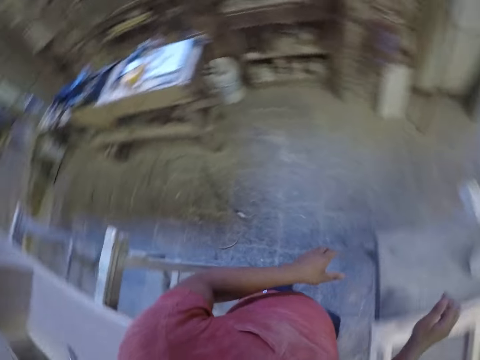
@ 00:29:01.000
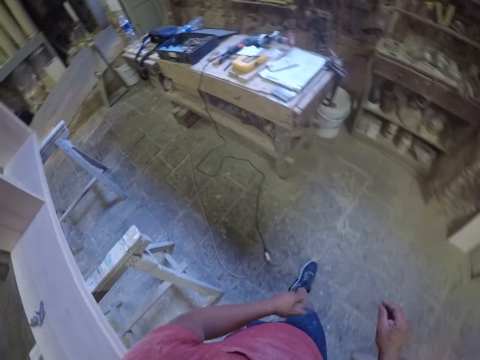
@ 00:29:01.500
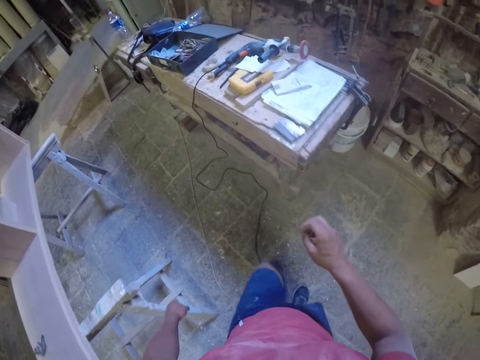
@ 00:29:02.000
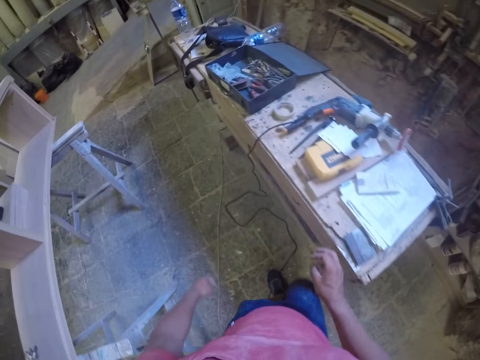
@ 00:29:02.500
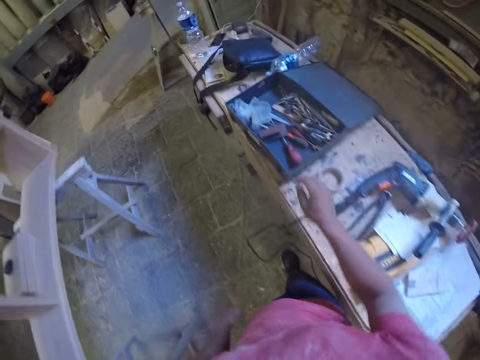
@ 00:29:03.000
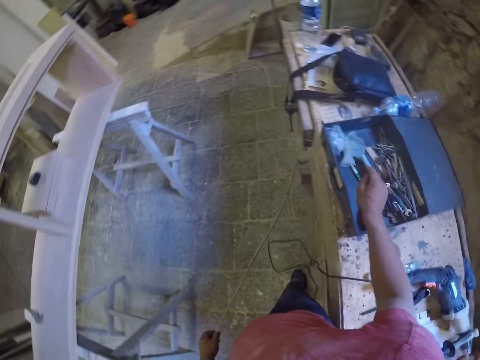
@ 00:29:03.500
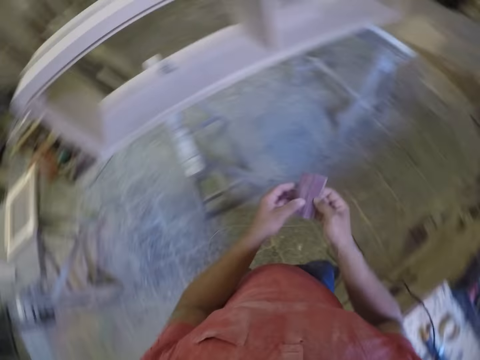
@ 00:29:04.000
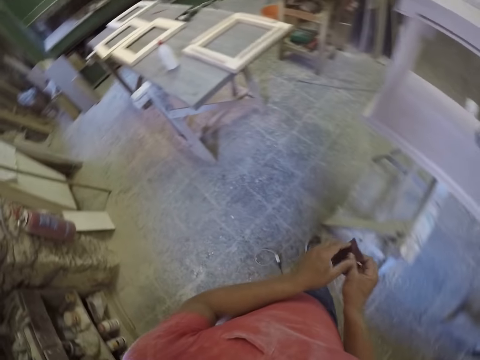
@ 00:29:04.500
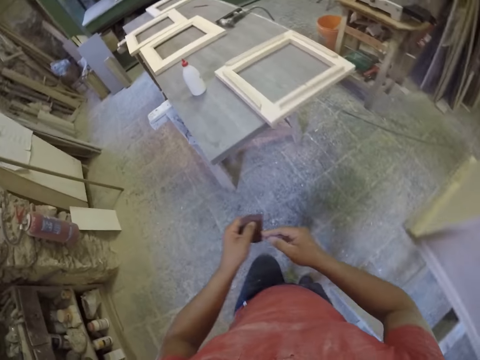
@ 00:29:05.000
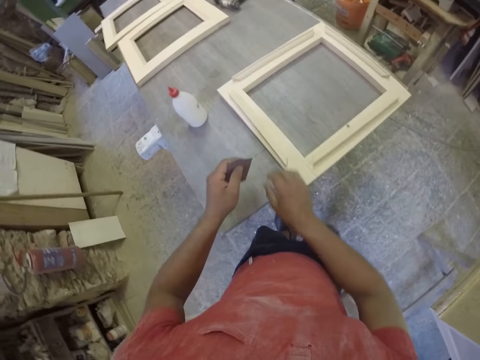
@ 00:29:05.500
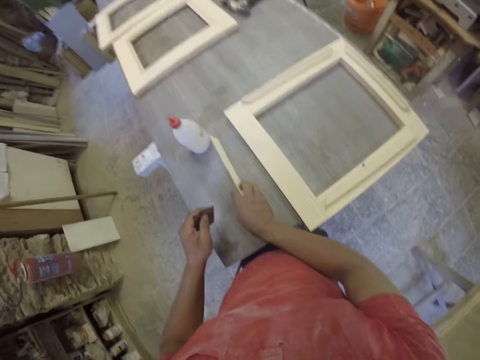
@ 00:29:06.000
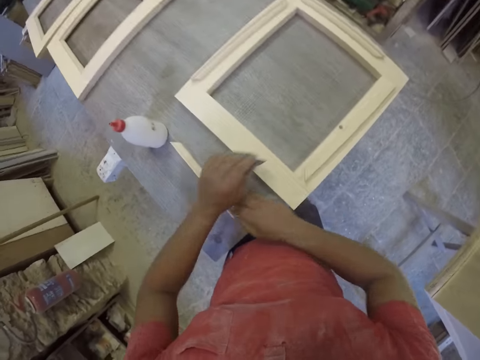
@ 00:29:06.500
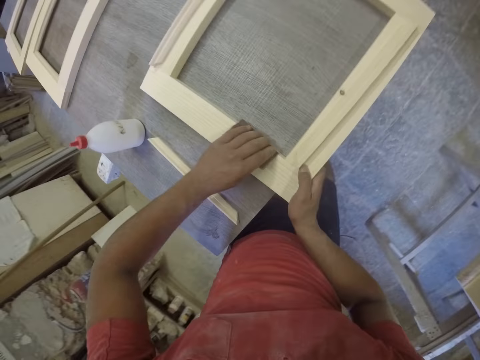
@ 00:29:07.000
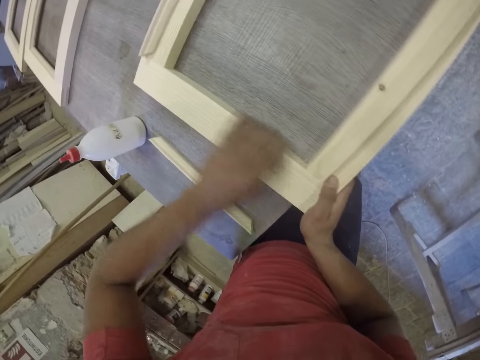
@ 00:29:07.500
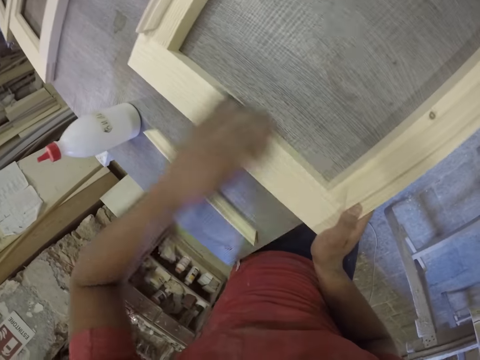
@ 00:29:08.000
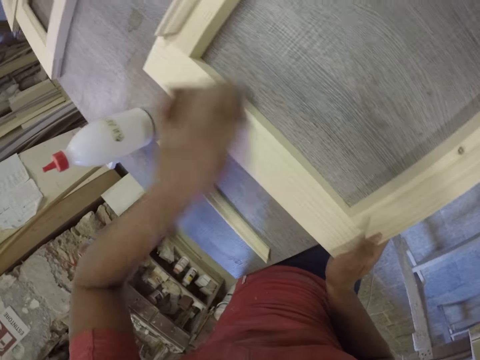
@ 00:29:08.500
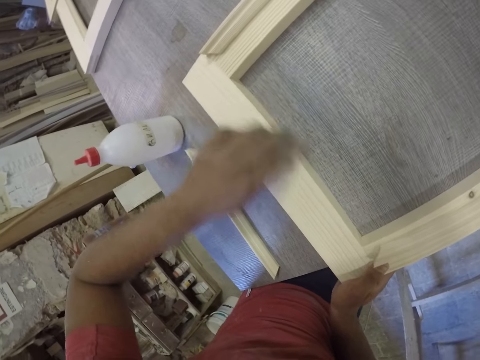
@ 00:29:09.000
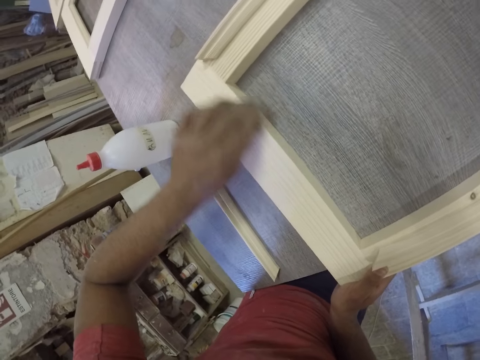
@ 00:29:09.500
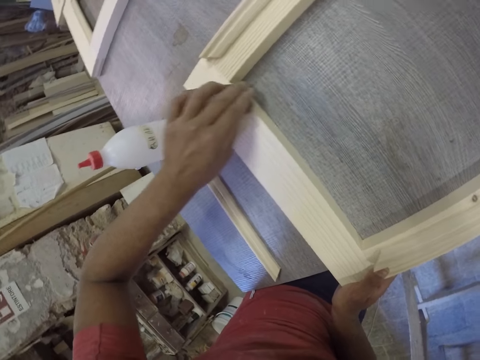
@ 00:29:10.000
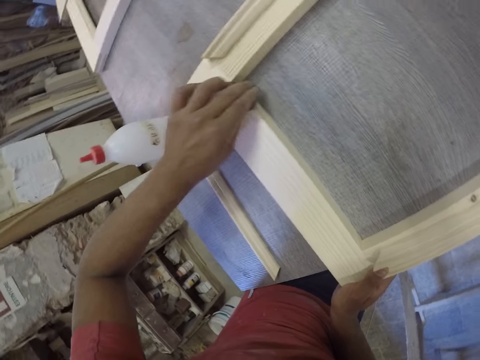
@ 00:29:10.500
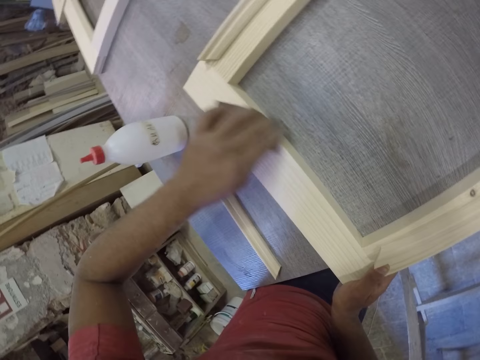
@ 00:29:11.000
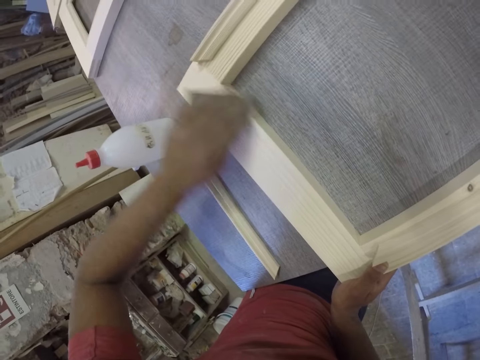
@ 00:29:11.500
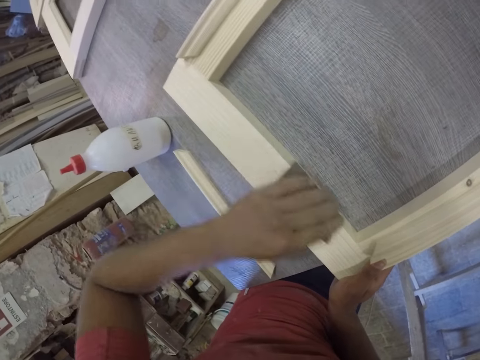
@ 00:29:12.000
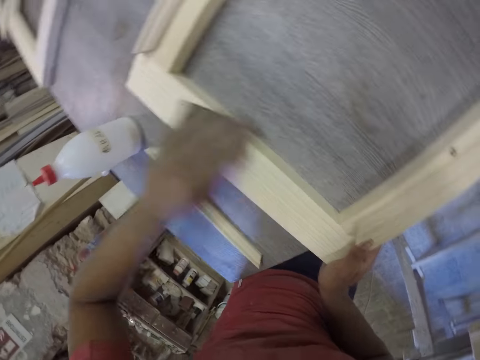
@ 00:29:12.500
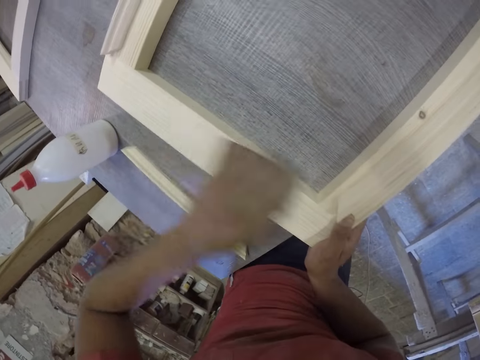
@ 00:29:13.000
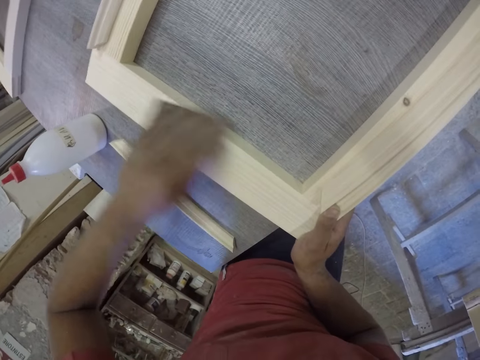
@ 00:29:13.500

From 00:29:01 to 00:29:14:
The camera wearer walks around. They pick up a sandpaper. They walk around. They drop the piece of wood. They scrub the frame with the sandpaper.

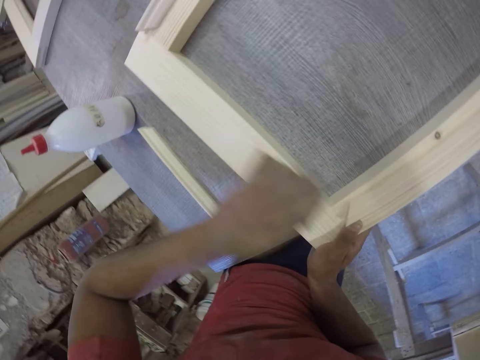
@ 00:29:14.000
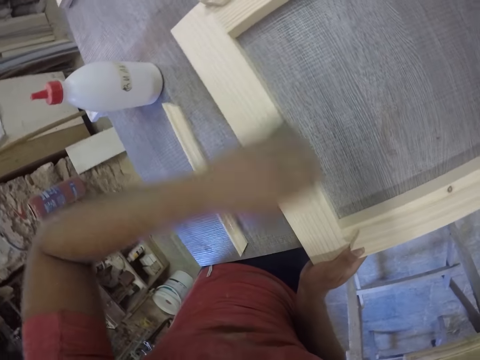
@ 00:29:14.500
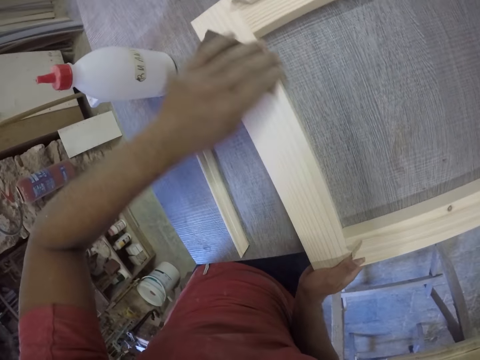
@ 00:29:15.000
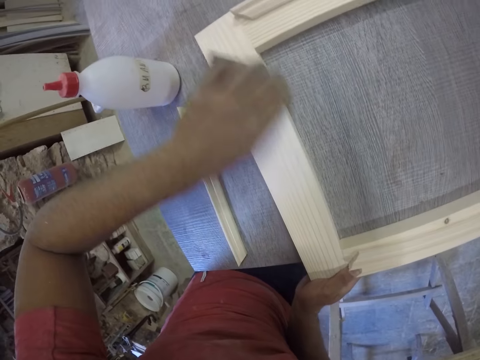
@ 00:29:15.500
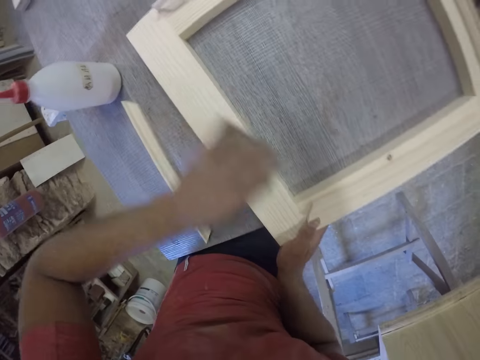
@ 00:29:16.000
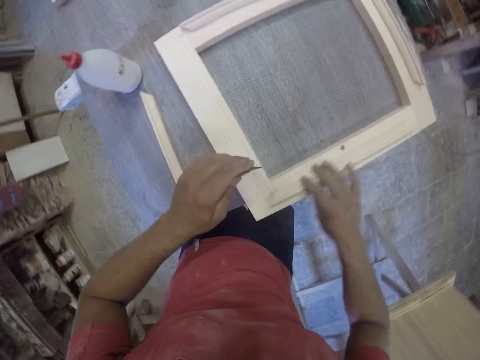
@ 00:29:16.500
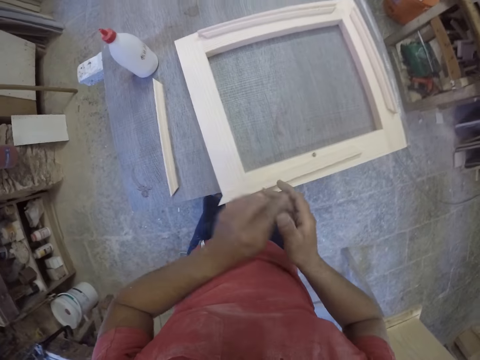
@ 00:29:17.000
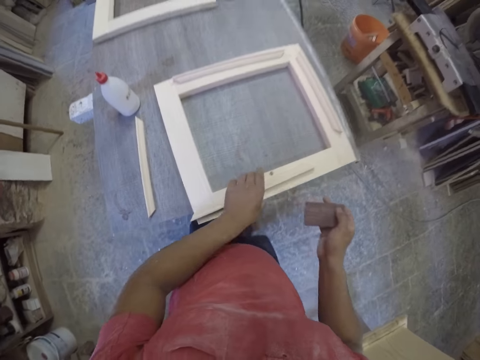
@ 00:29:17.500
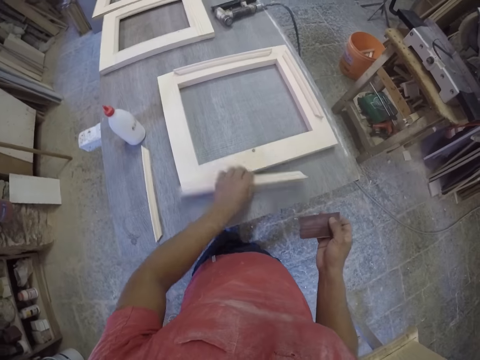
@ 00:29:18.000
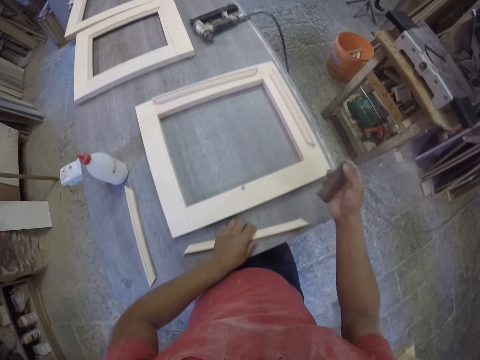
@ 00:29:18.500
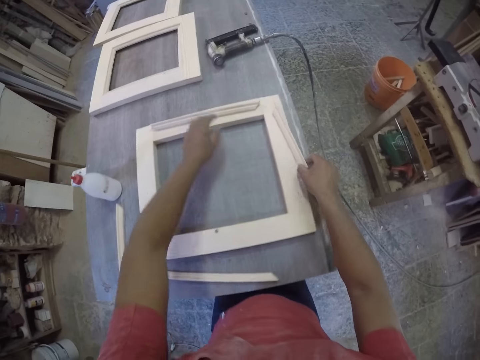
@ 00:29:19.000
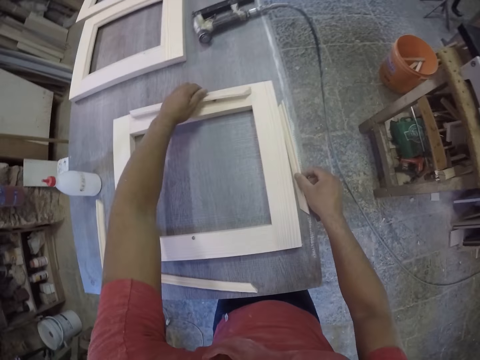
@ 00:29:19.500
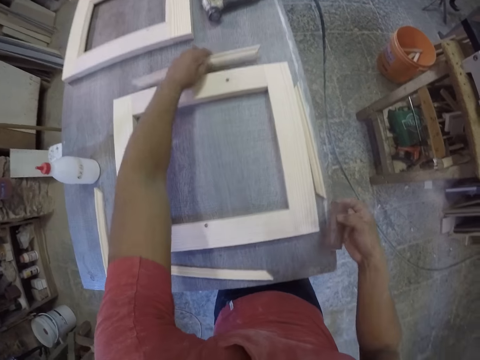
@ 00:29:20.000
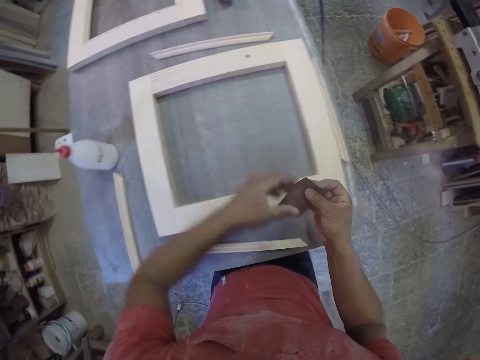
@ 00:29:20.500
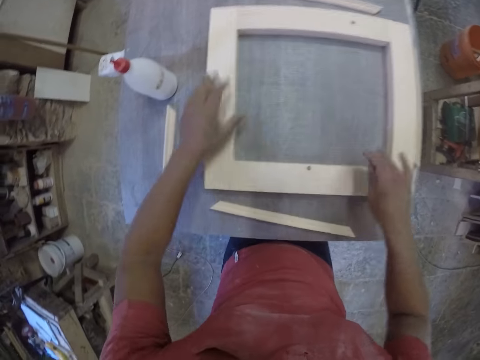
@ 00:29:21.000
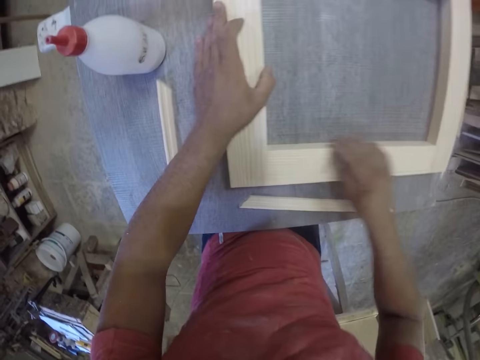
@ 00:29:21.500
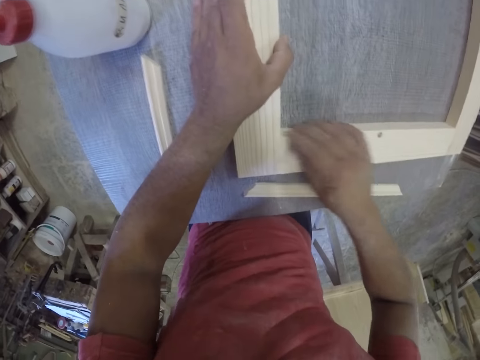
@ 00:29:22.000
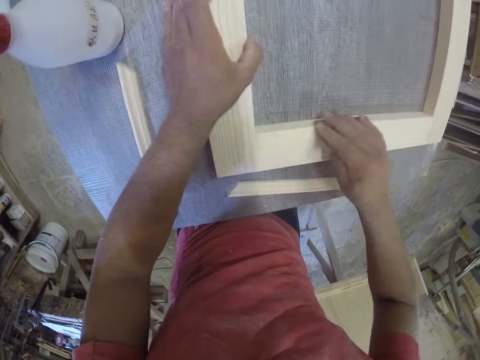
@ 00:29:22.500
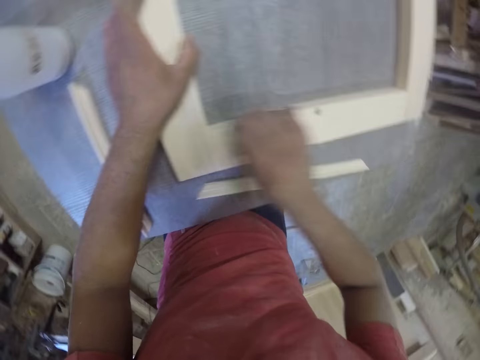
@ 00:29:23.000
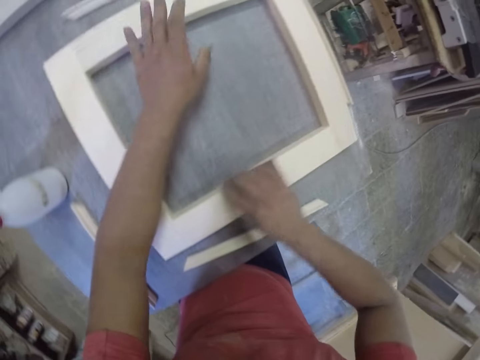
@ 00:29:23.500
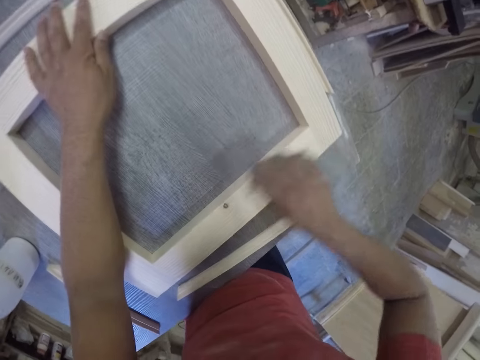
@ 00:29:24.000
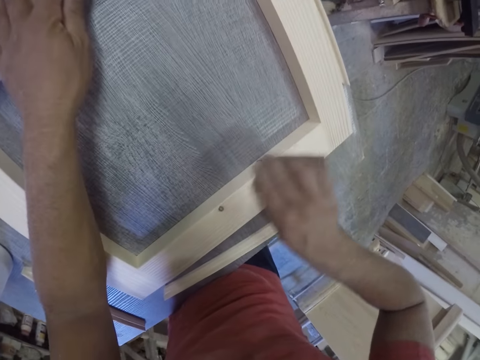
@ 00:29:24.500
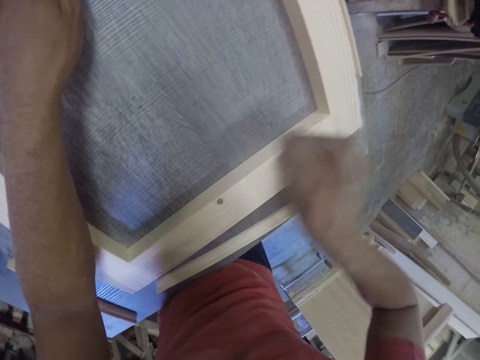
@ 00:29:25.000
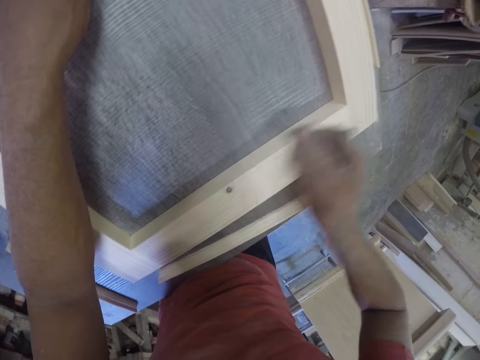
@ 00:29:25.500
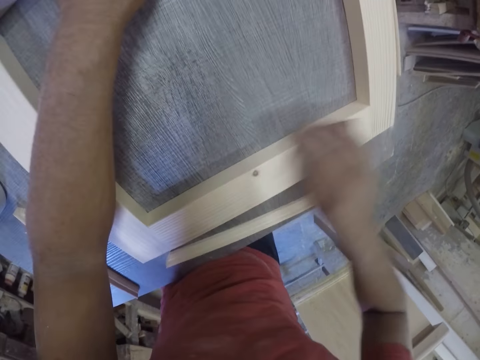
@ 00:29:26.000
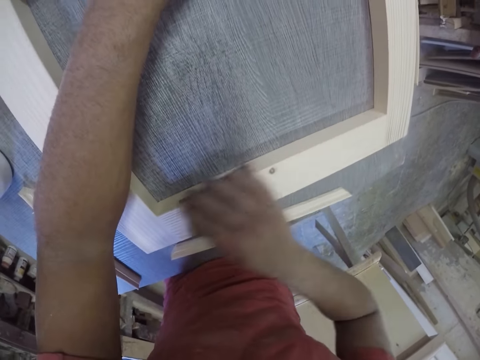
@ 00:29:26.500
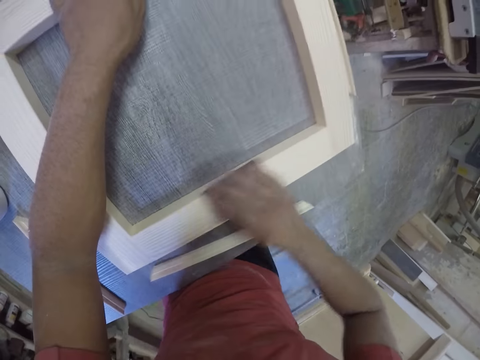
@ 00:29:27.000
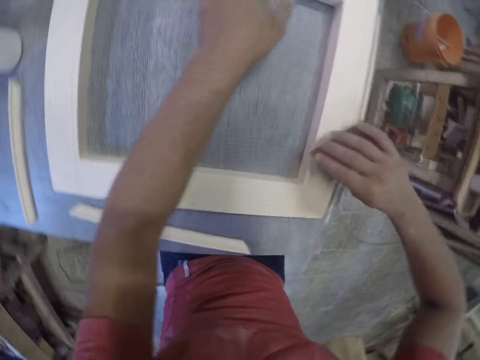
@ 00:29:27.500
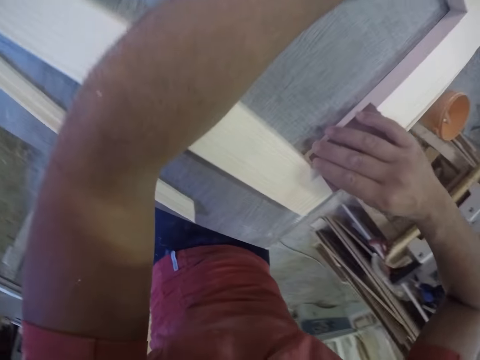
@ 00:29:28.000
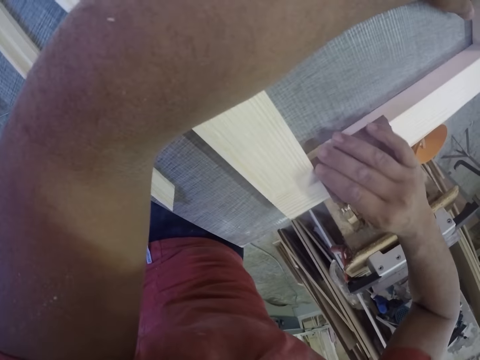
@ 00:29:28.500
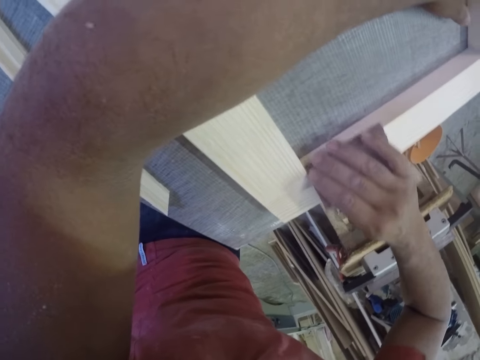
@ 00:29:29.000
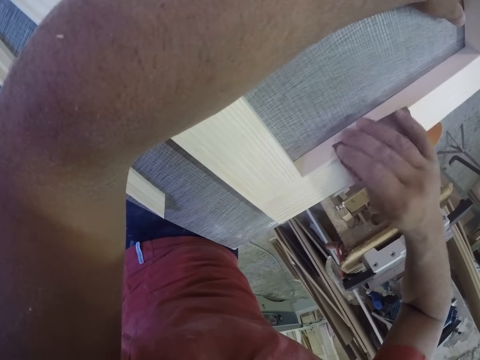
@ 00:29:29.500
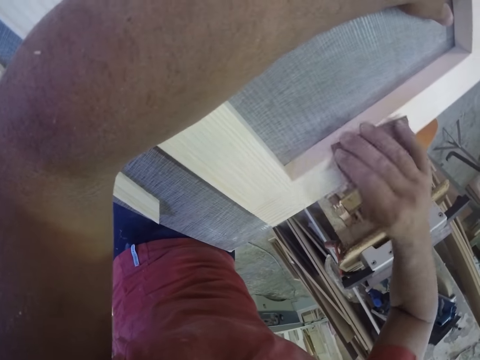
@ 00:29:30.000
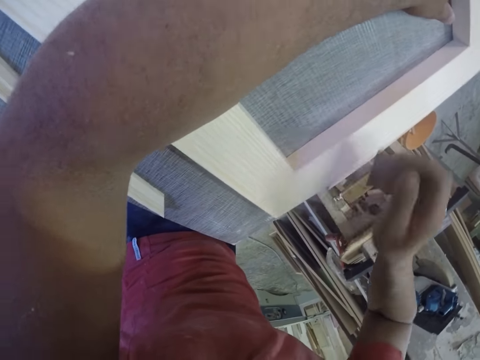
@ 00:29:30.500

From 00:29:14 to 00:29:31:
The camera wearer pushes the frame aside. They remove a piece of wood from the frame. They drop the piece of wood. They drop the pieces of wood. They scrub the frame with a sandpaper. They hold the frame. They scrub the frame with the sandpaper. They scrub the frame with the sandpaper again.
